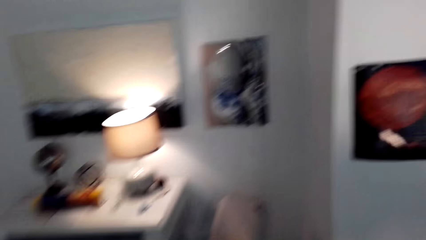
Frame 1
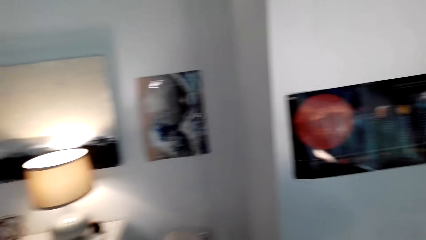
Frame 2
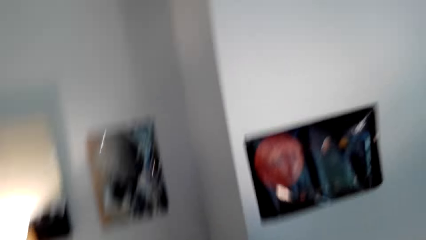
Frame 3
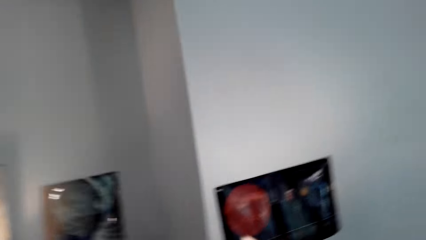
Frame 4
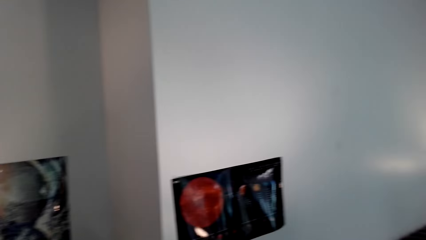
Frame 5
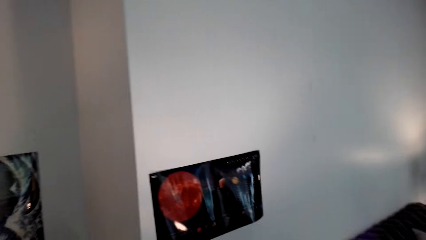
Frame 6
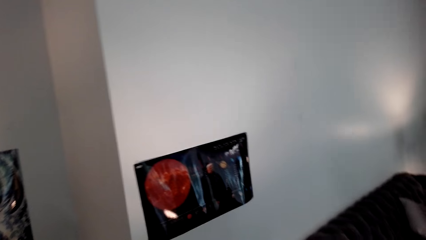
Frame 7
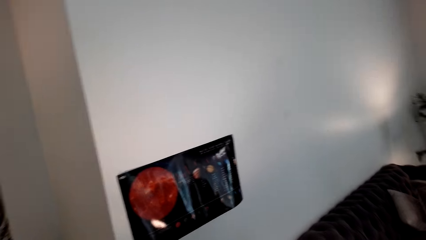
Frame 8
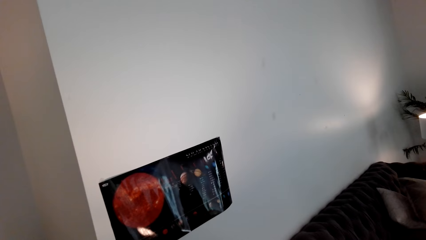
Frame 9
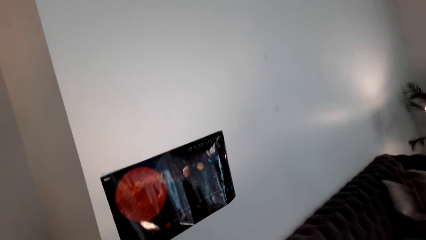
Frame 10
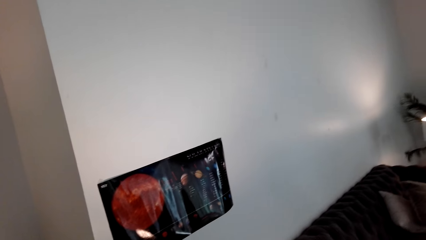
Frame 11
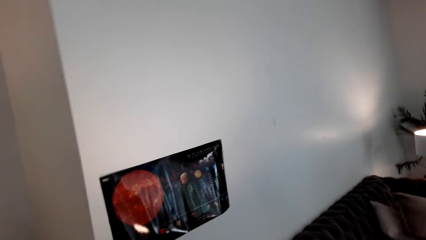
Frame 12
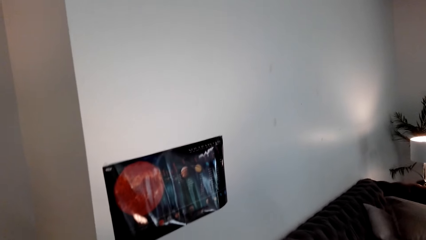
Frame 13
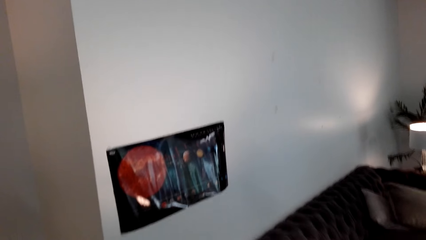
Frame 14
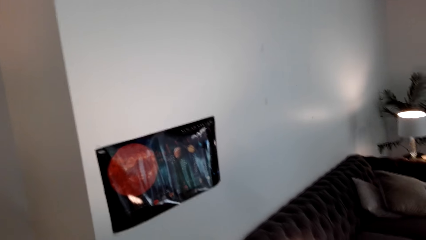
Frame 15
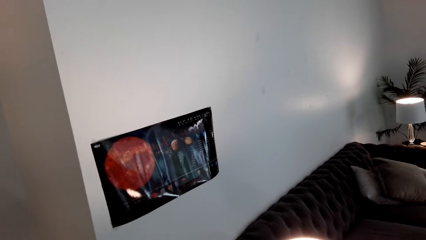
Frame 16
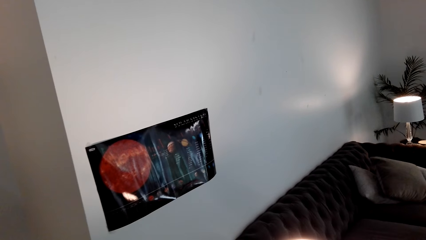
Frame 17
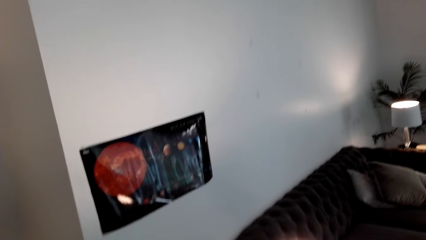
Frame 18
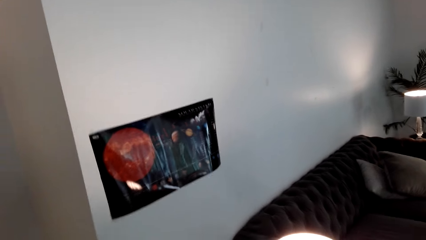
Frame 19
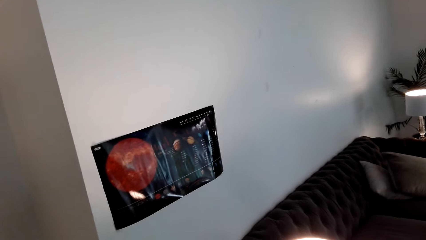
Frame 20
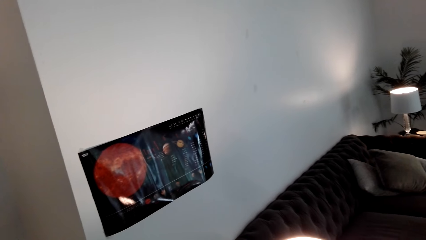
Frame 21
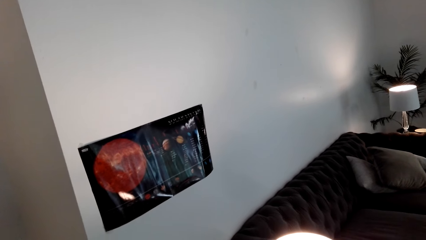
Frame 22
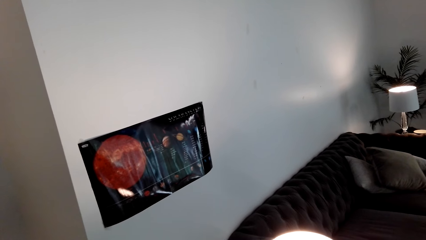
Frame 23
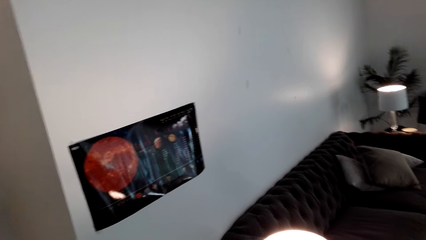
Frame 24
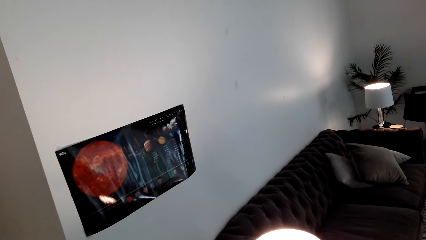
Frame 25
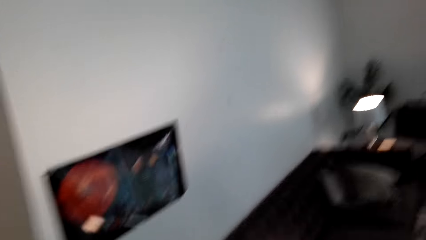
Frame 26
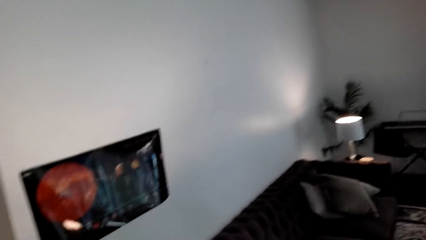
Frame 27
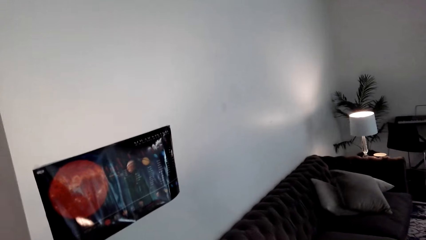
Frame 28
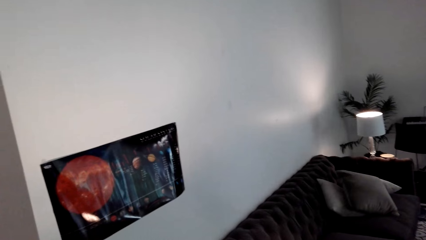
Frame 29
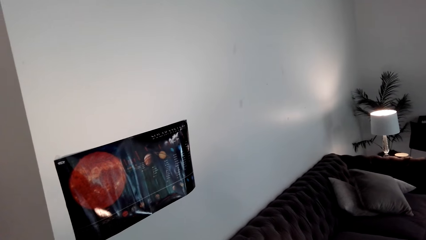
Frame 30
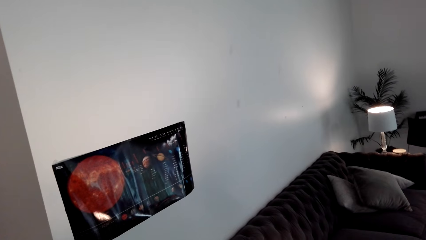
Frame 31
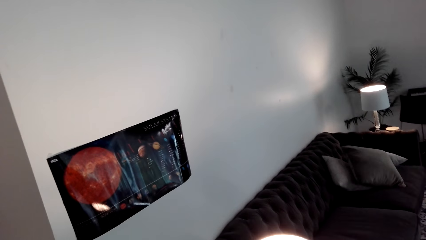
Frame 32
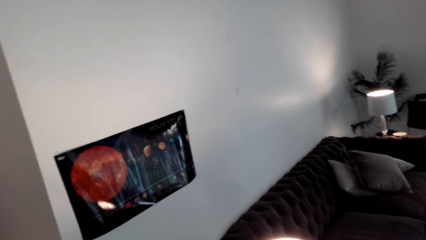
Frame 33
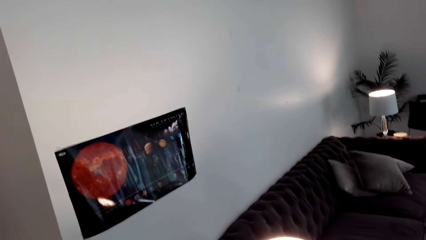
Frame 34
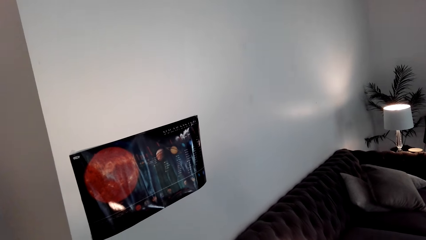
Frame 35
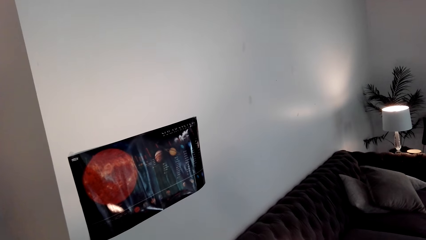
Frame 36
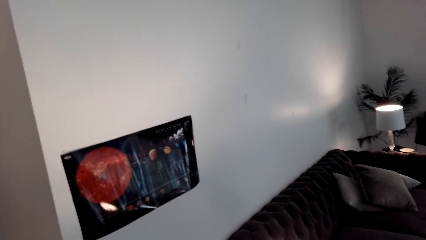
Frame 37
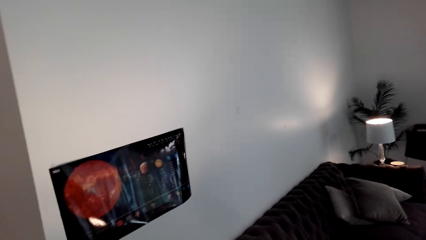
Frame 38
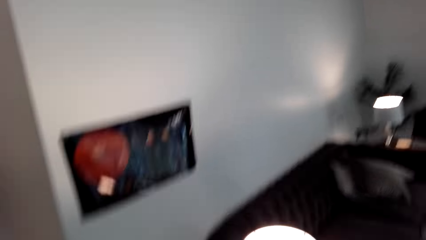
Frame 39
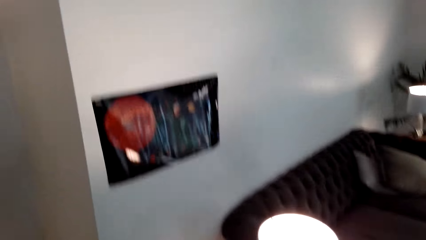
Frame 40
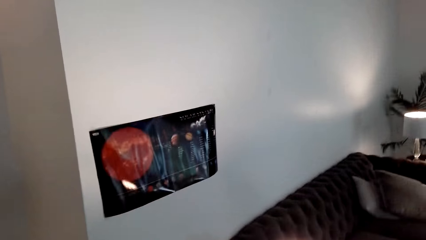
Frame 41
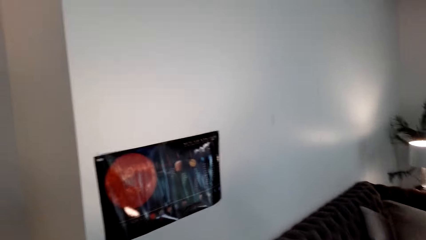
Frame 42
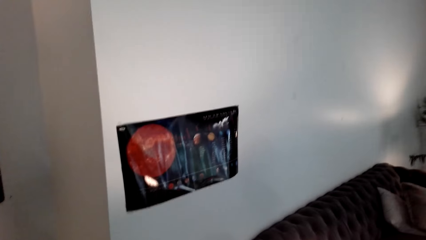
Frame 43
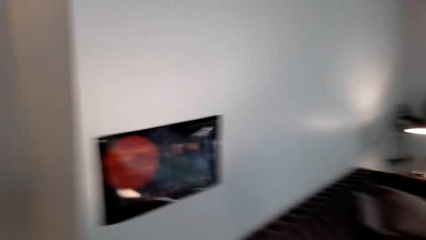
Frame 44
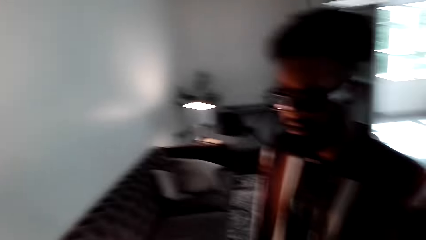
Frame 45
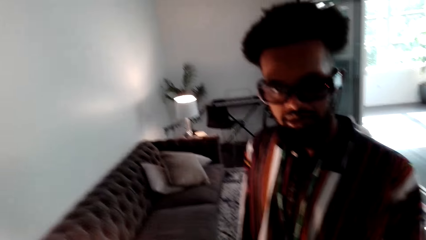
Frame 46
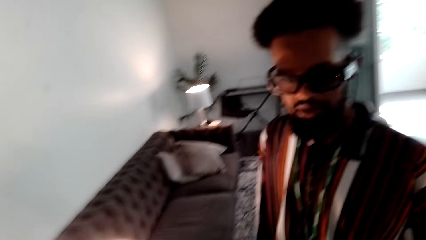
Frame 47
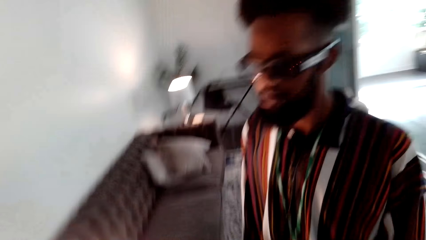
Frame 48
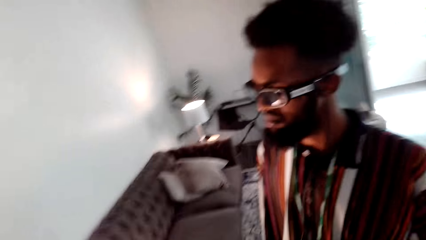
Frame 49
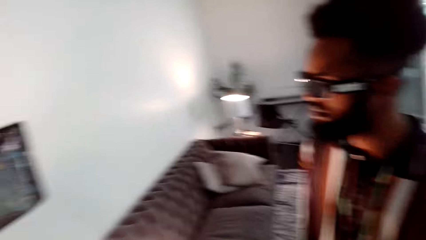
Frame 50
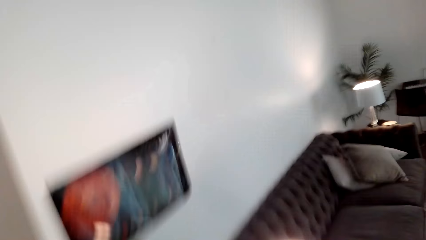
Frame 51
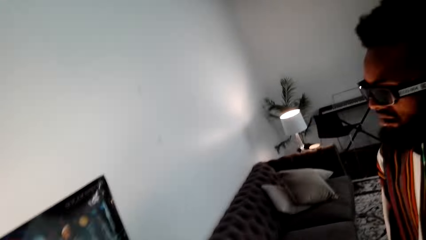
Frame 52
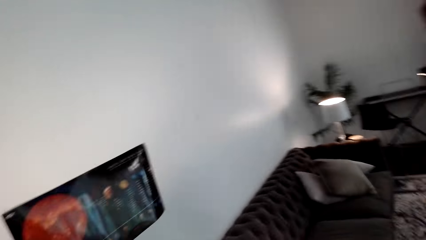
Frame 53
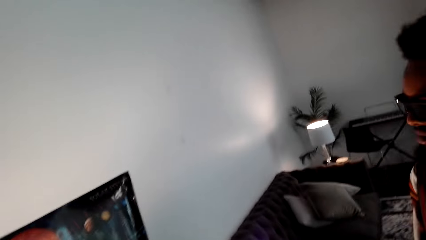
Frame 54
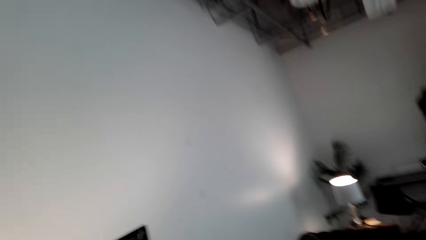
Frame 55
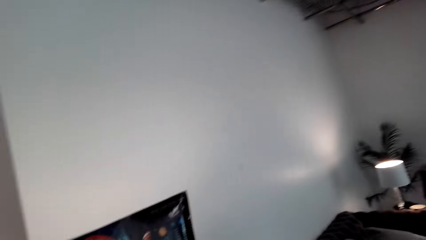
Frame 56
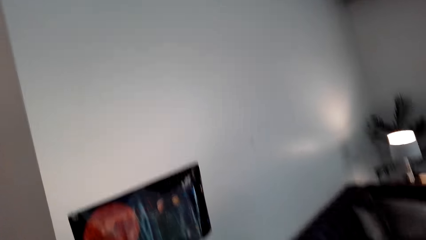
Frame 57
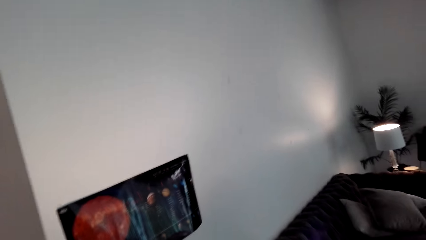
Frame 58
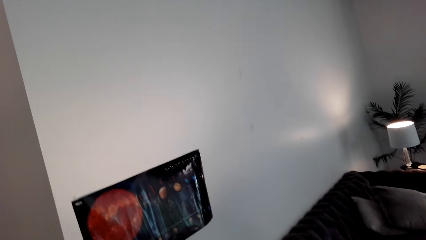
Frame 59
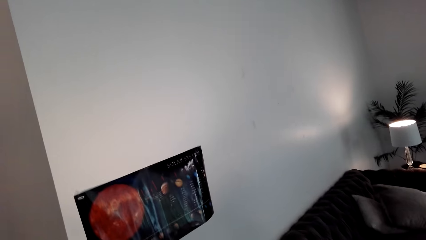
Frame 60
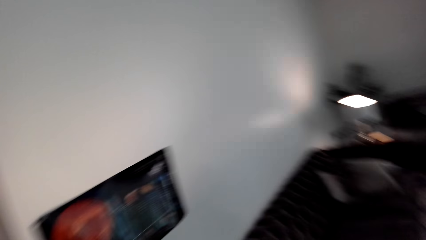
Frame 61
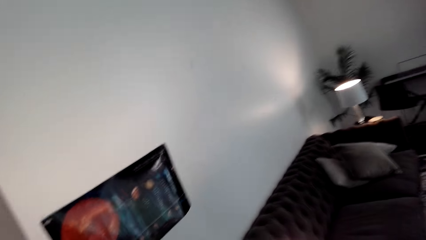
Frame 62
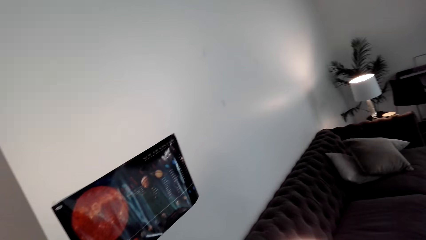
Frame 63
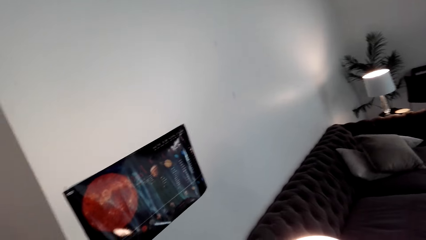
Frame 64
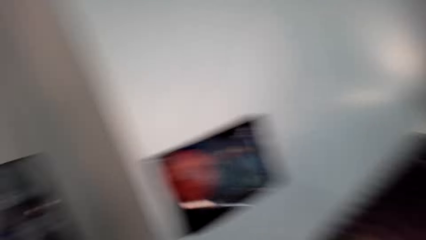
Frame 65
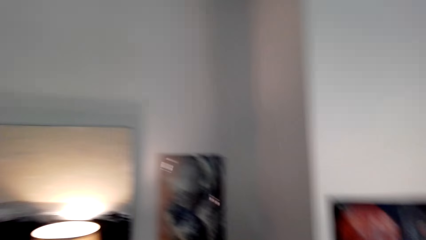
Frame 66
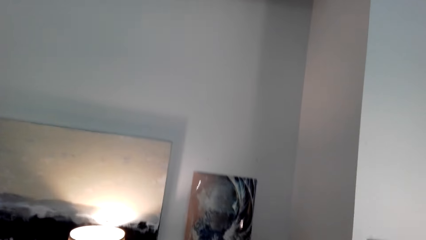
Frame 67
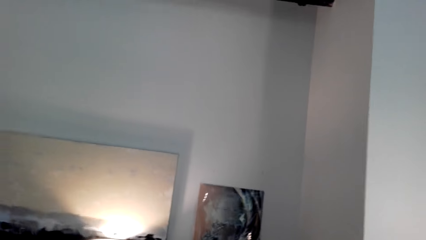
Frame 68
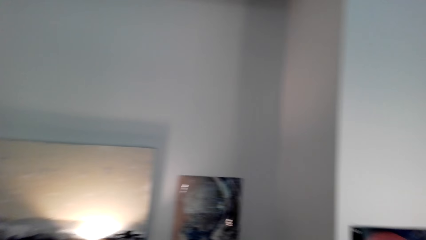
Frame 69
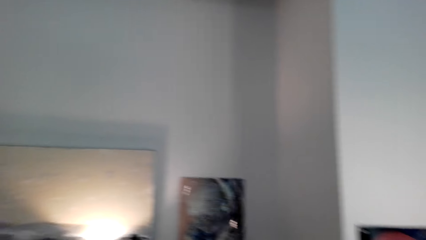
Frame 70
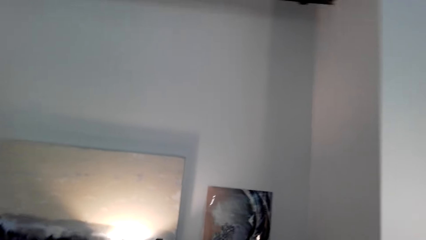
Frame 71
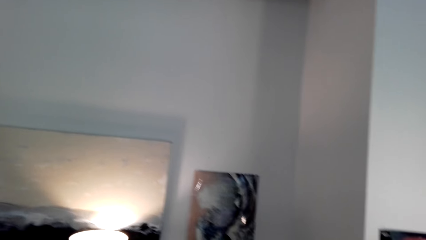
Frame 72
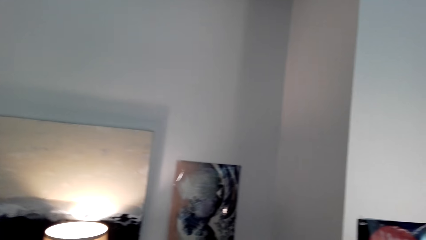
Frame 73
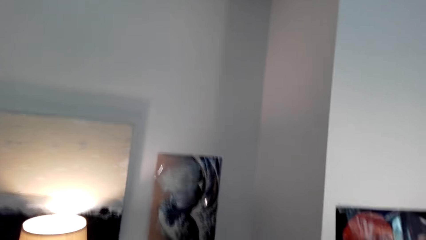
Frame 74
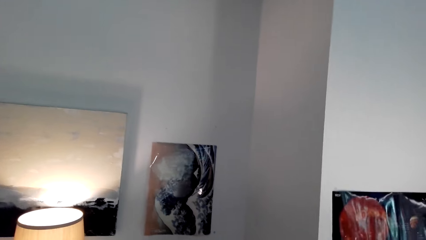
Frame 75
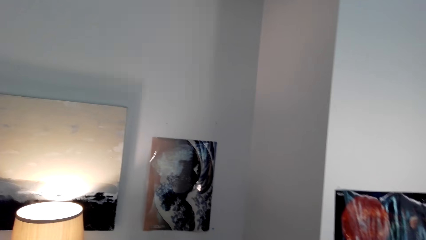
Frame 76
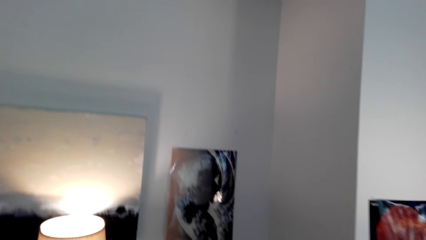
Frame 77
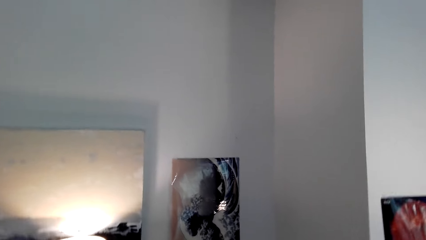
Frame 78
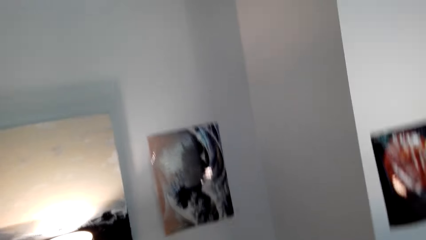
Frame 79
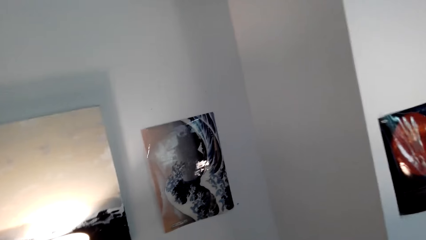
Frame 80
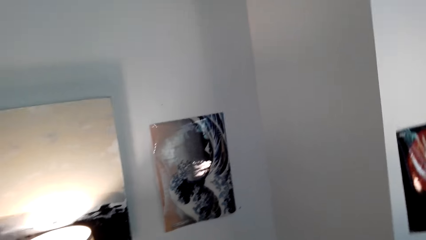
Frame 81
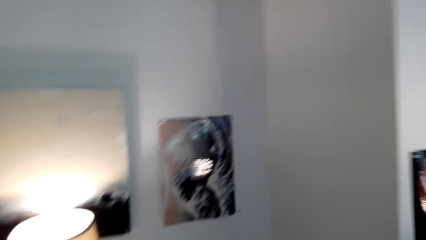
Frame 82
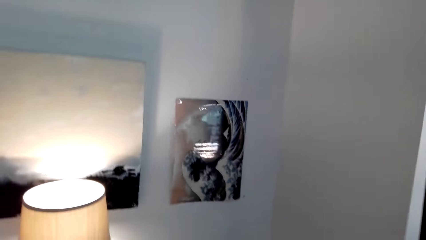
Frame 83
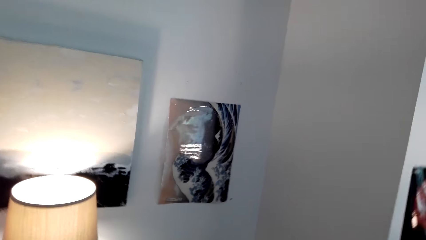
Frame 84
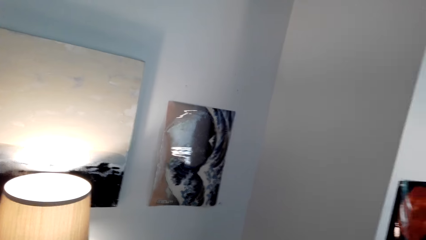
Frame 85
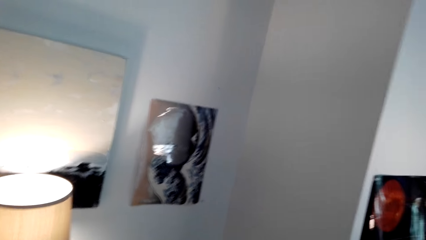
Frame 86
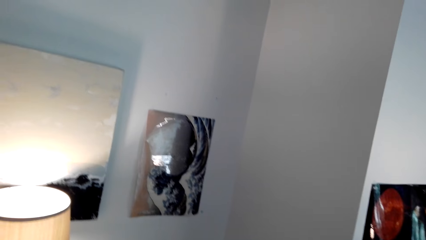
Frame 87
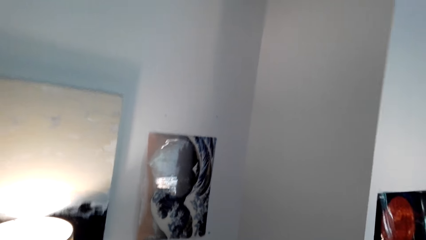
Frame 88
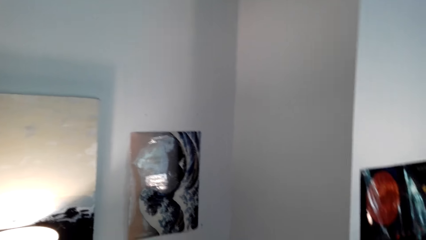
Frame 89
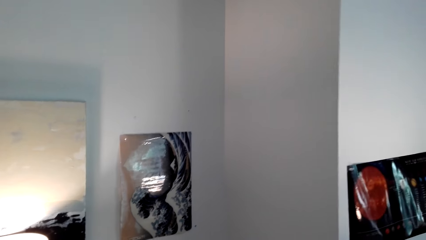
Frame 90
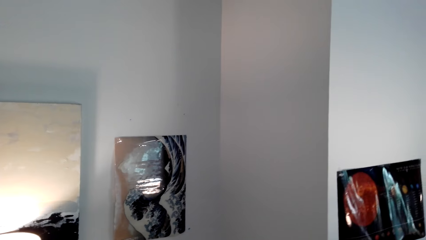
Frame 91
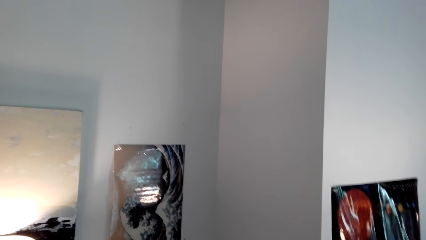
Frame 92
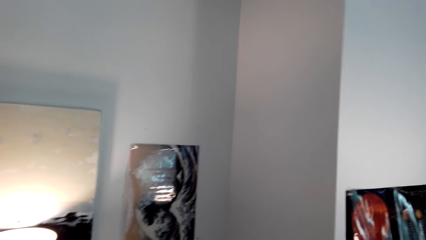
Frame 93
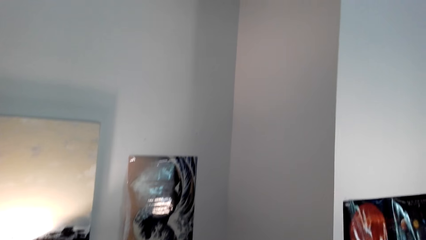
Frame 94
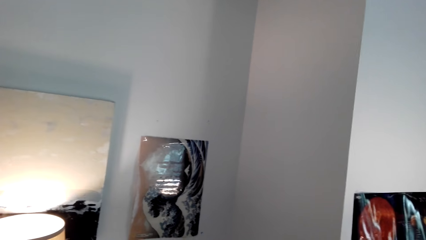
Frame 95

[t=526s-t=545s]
The camera wearer stands by a poster on the wall. A person stands next to the camera wearer.
